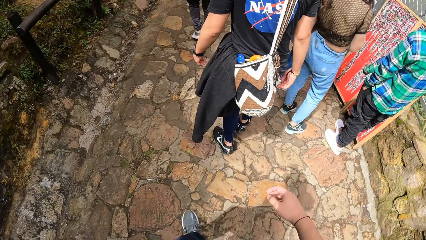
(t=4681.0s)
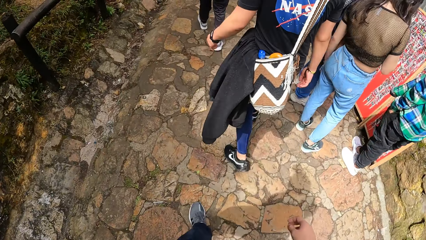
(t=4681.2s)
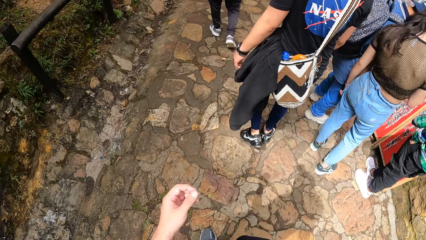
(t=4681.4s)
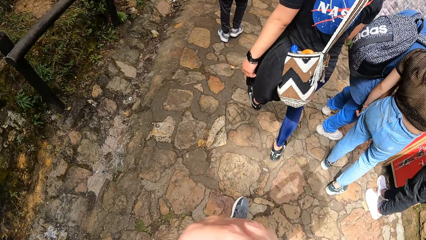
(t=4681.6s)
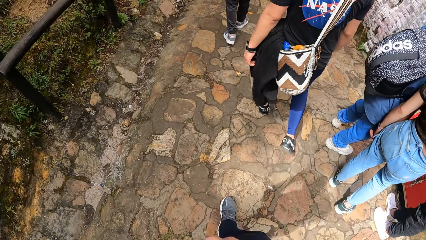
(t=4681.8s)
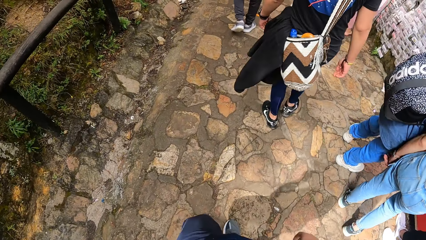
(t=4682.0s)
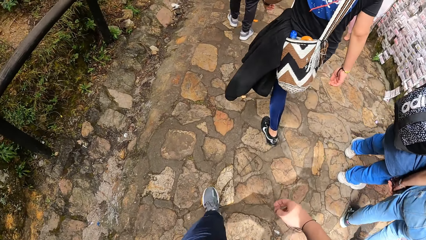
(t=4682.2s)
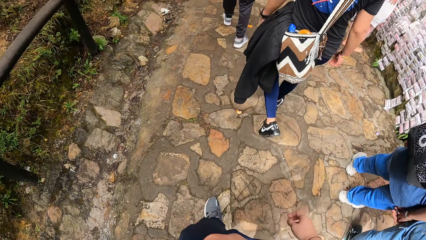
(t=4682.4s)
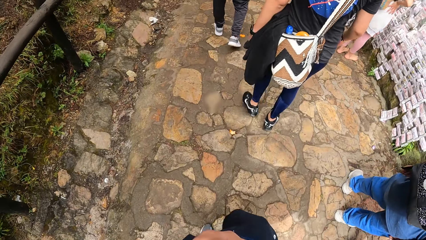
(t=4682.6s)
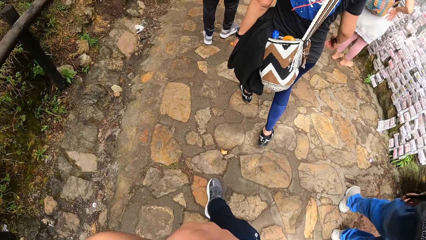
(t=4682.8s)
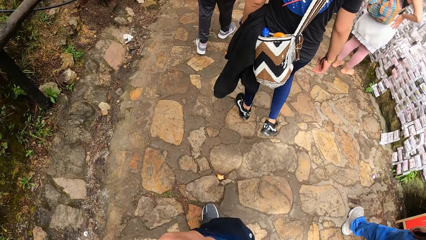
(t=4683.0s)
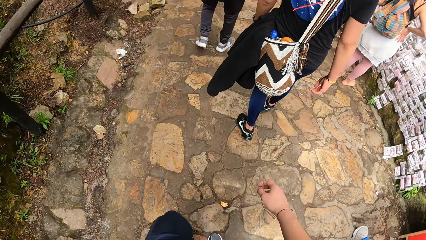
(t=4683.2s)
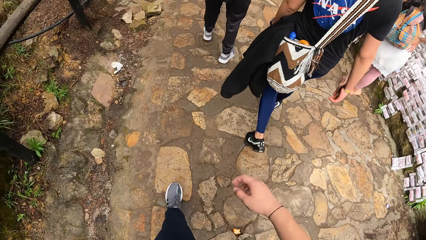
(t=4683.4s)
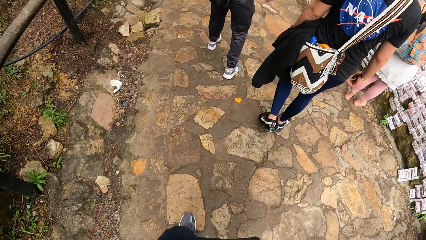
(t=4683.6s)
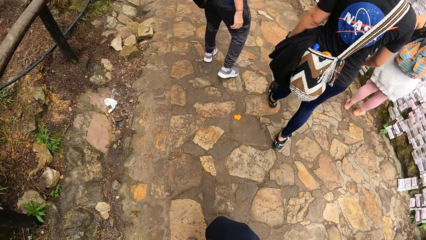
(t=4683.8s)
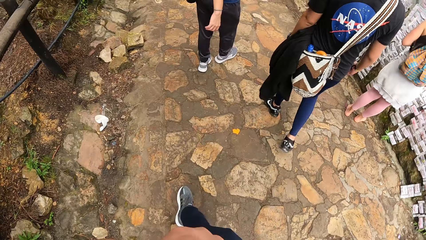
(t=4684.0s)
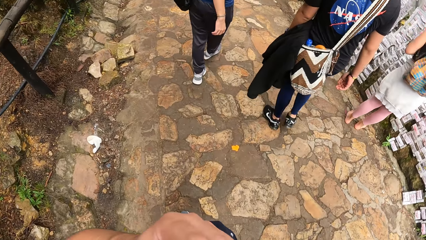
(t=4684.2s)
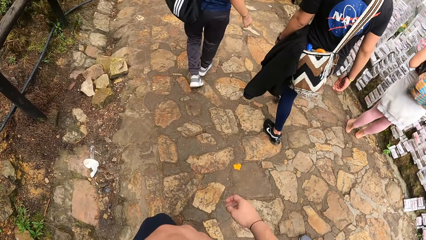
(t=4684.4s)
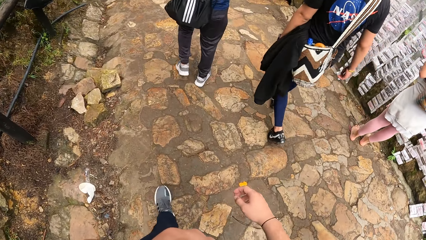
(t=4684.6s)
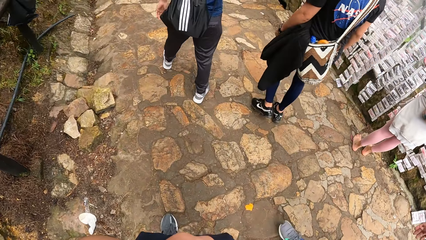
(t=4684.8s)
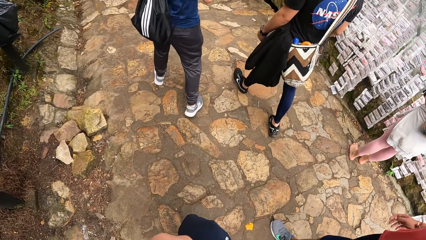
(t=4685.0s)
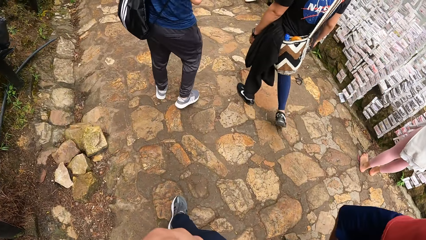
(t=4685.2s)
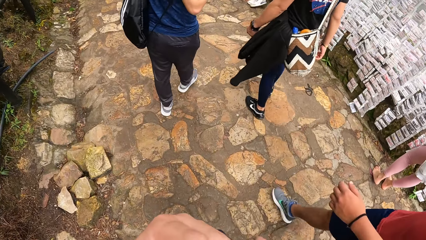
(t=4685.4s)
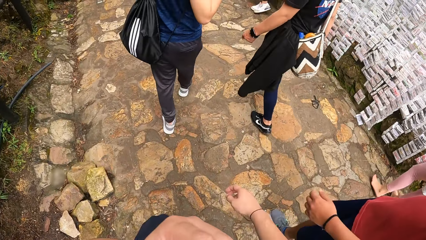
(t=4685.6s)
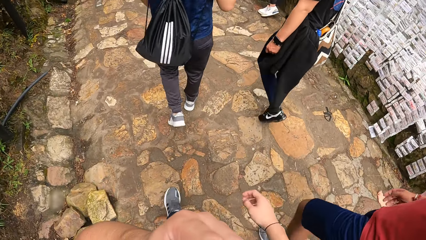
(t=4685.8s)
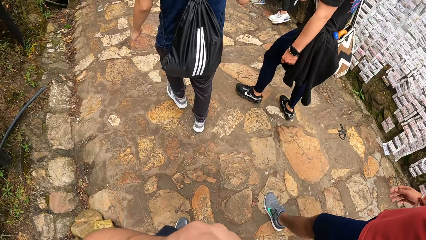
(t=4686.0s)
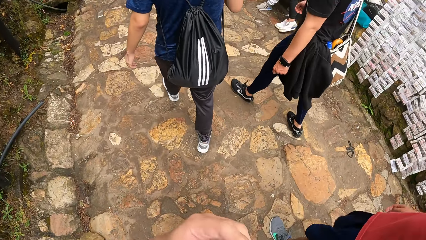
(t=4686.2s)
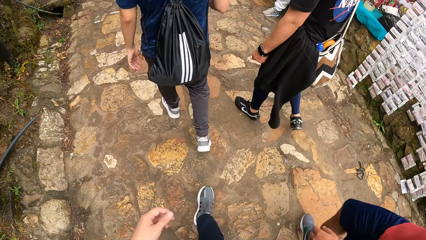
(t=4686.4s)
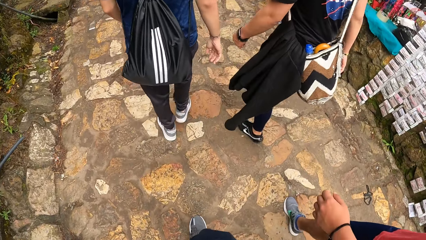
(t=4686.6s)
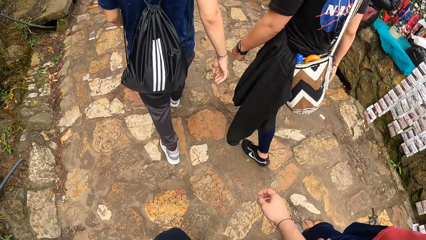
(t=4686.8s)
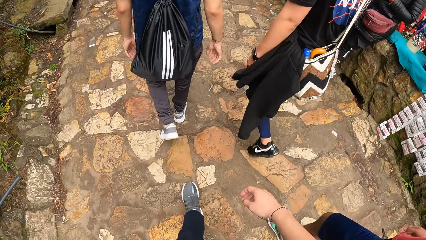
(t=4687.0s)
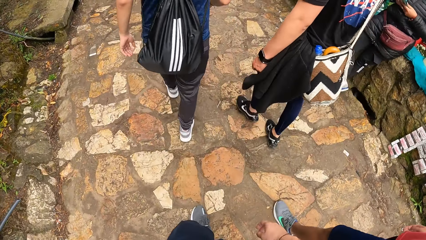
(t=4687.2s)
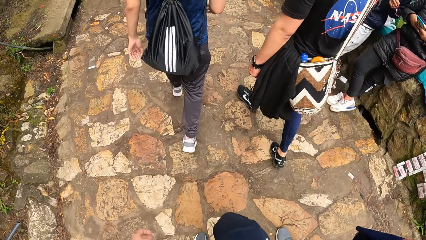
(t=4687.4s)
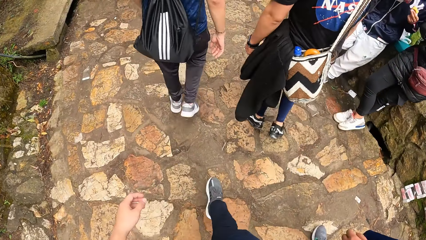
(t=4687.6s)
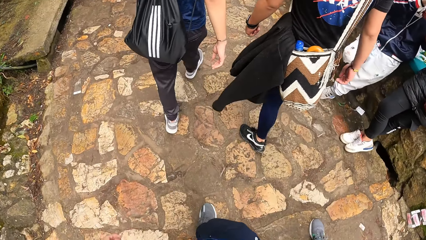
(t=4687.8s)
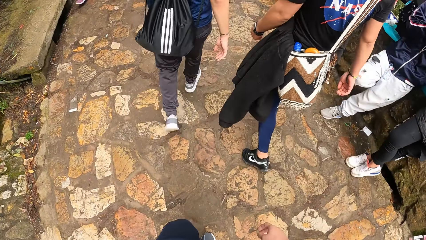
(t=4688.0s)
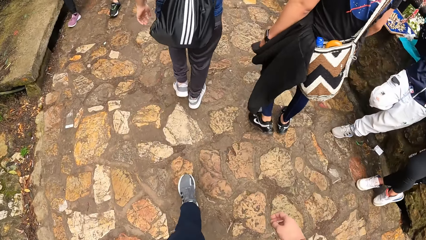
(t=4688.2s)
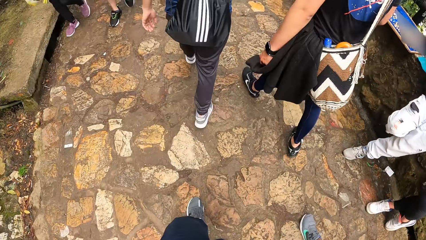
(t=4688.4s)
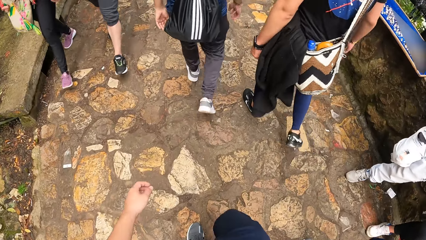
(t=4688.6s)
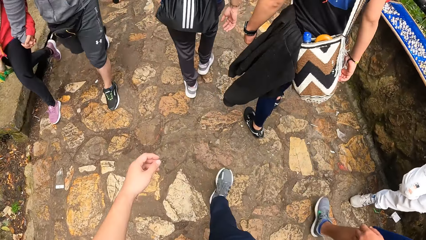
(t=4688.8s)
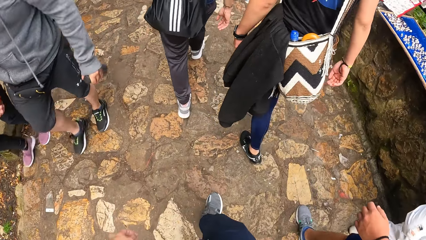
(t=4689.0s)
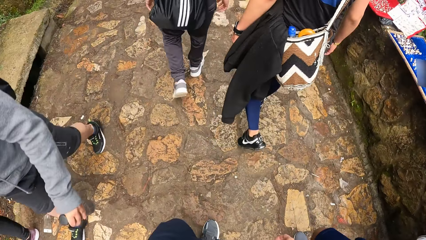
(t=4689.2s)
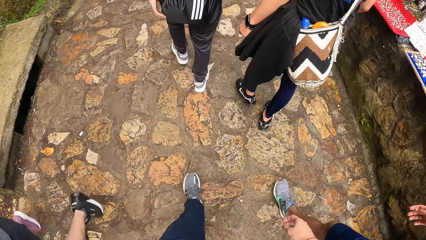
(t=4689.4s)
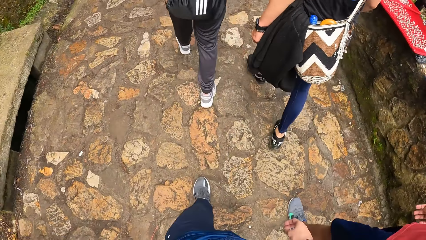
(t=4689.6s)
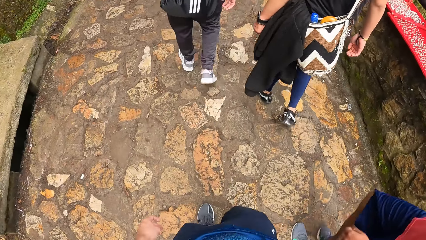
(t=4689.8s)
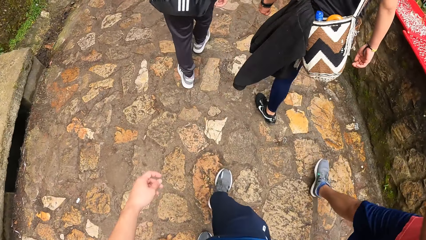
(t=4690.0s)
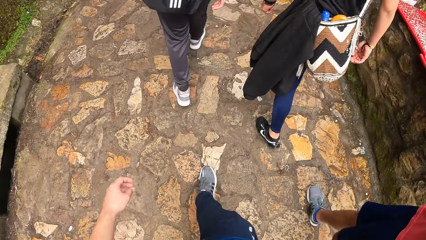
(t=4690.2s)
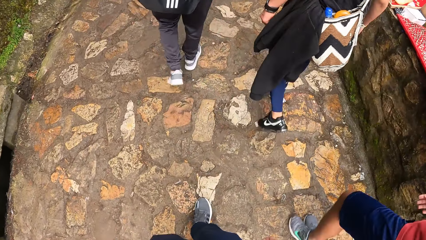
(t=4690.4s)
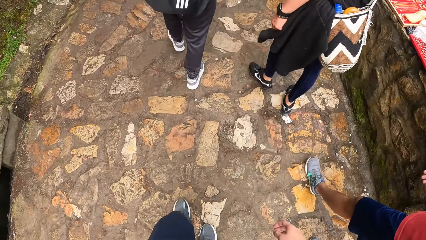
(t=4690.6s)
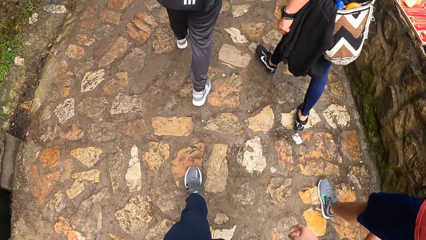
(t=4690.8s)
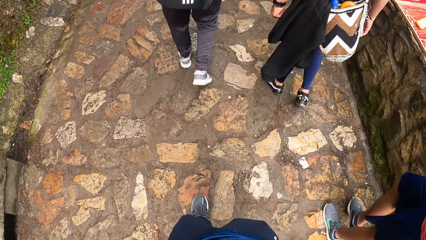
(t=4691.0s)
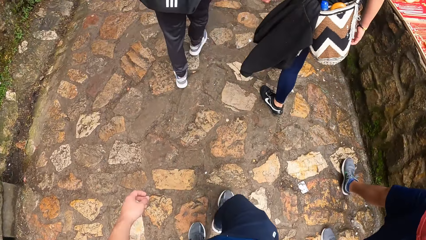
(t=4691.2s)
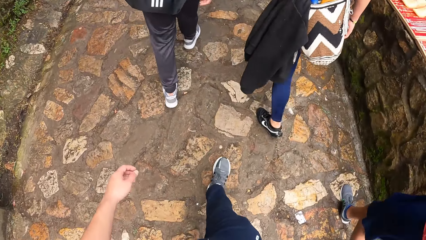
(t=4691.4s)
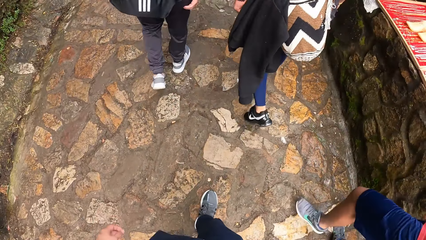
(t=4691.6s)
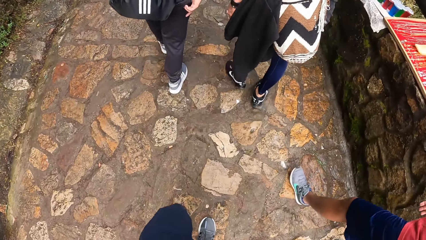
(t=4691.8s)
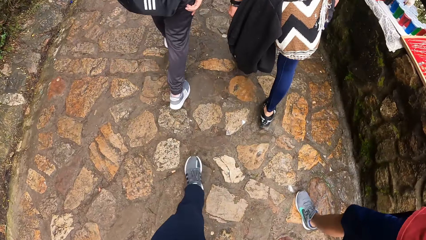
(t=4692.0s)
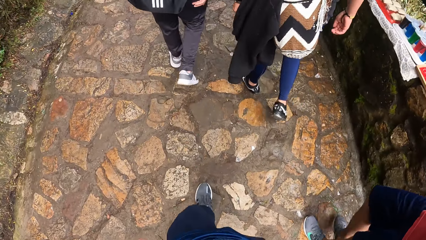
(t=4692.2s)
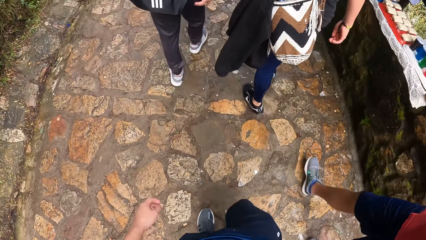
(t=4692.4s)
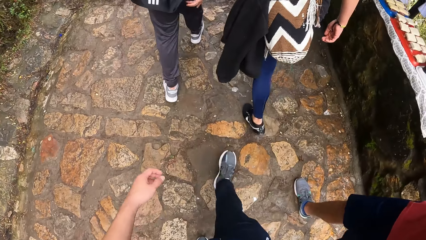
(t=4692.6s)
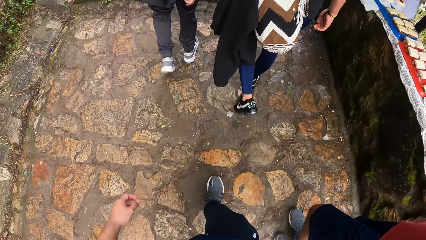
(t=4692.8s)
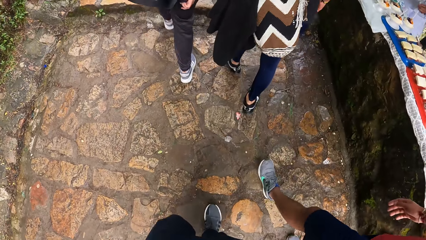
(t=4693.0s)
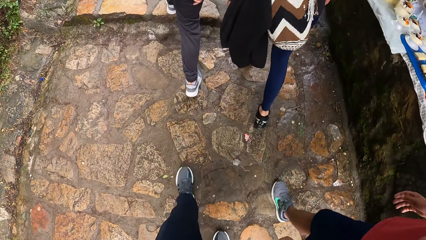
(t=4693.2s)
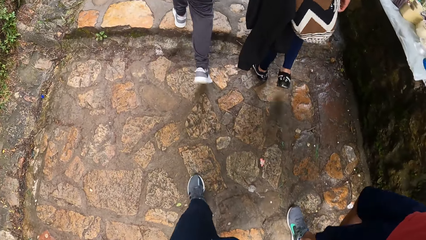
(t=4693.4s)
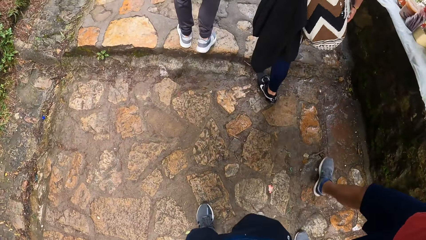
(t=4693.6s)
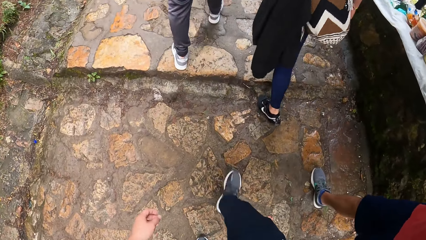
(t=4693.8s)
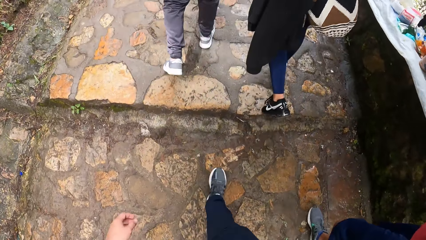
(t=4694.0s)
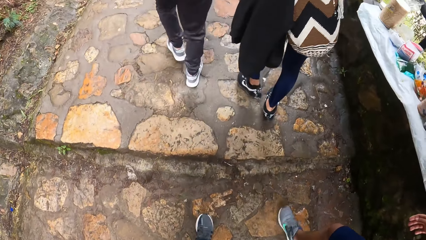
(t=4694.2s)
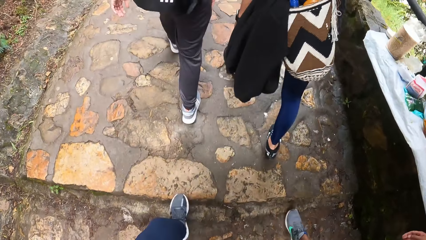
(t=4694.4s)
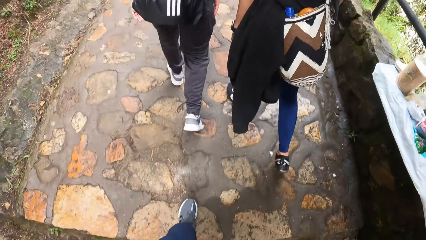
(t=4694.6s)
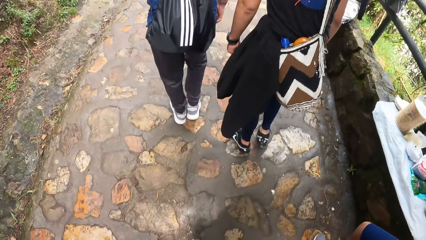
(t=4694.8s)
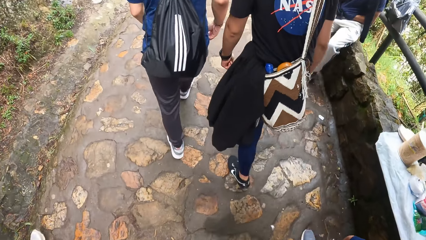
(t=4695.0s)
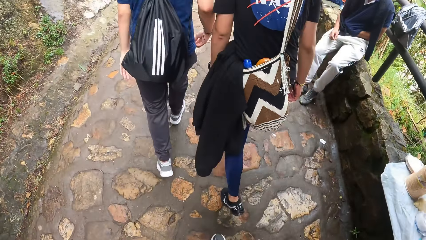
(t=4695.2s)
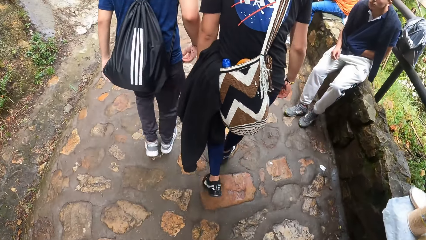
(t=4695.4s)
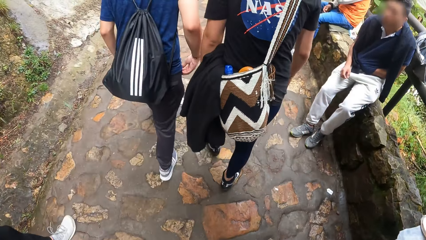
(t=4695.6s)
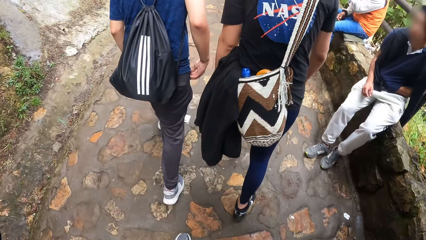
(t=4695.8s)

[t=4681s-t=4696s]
The camera wearer puts a hand up. They put the hand down. They walk on the pathway.
